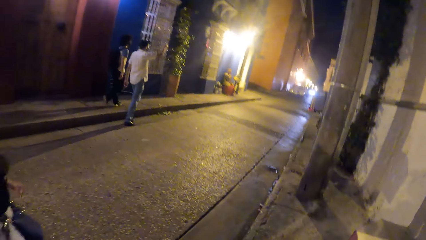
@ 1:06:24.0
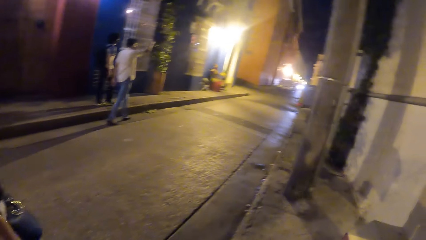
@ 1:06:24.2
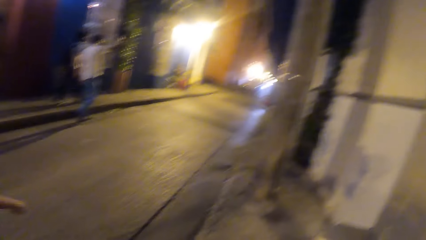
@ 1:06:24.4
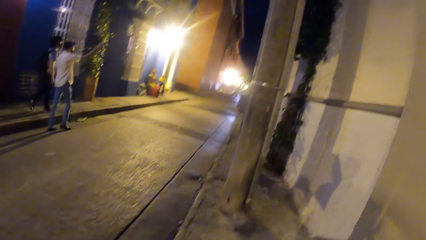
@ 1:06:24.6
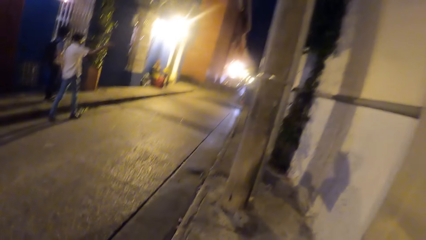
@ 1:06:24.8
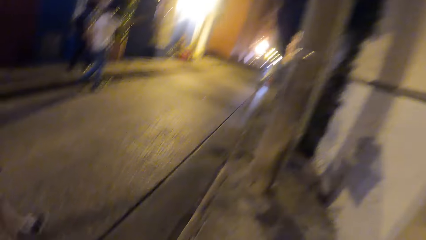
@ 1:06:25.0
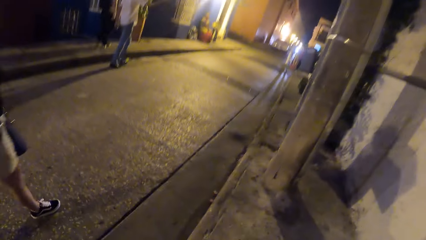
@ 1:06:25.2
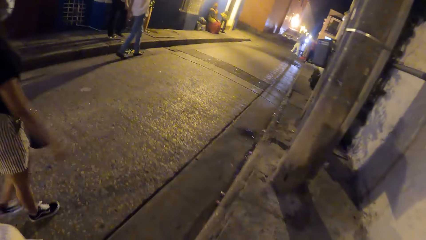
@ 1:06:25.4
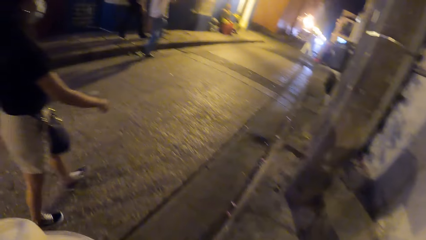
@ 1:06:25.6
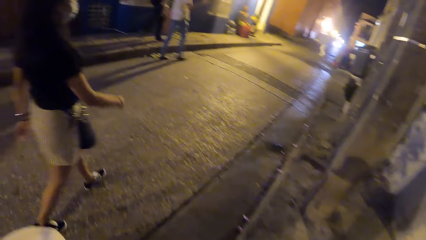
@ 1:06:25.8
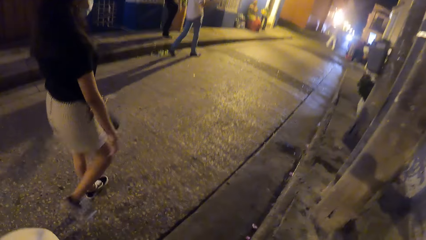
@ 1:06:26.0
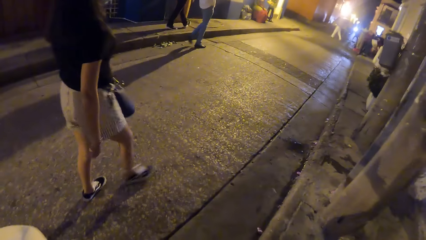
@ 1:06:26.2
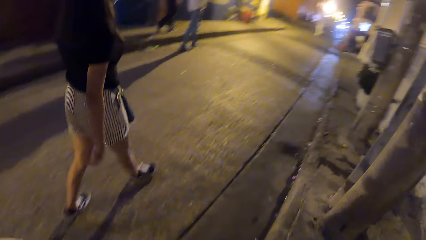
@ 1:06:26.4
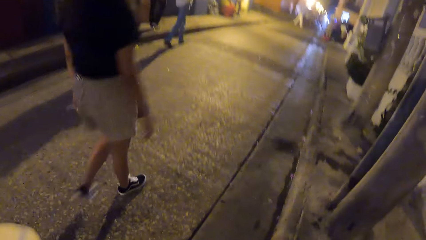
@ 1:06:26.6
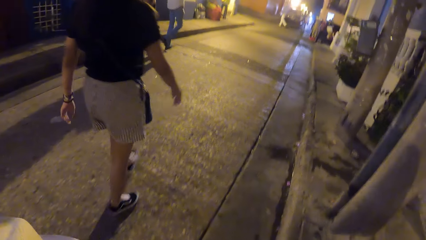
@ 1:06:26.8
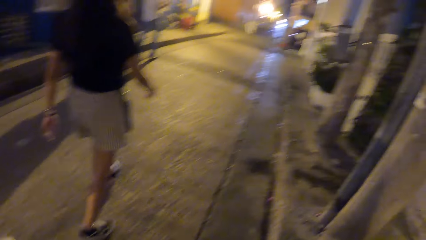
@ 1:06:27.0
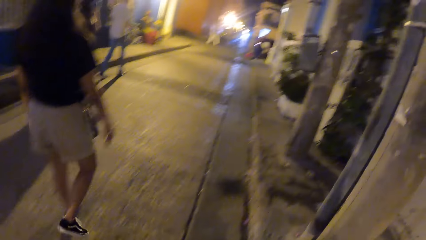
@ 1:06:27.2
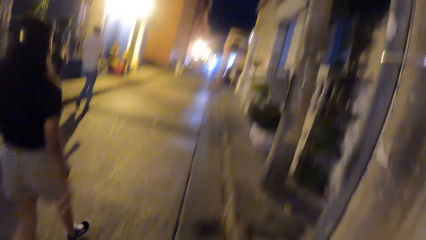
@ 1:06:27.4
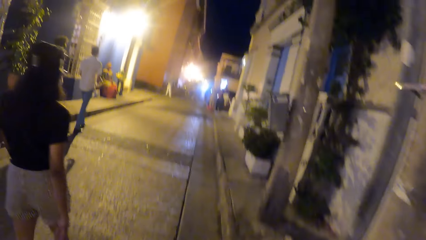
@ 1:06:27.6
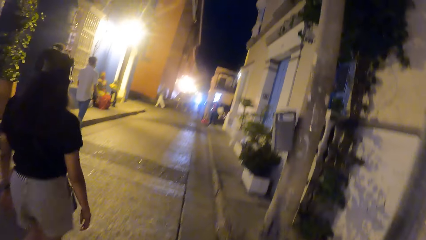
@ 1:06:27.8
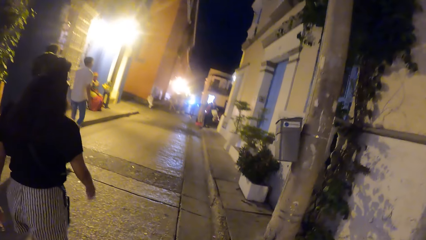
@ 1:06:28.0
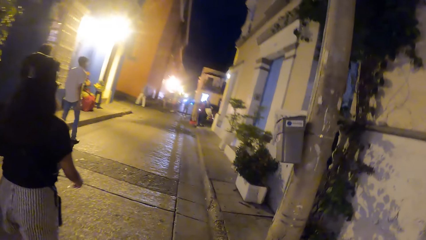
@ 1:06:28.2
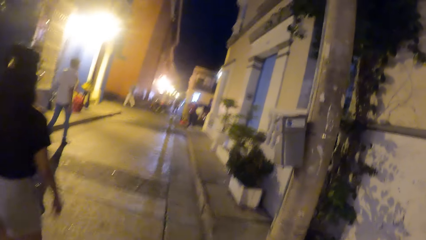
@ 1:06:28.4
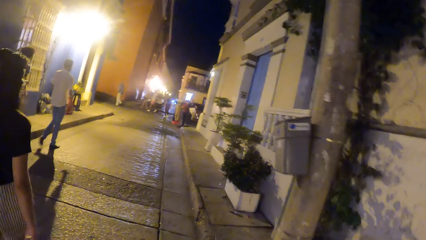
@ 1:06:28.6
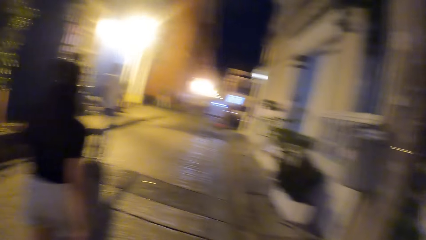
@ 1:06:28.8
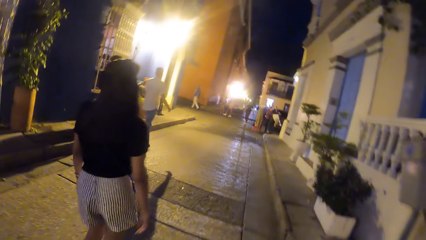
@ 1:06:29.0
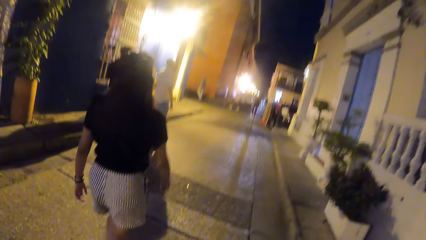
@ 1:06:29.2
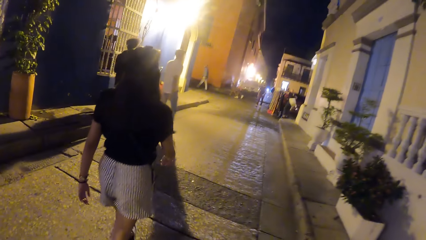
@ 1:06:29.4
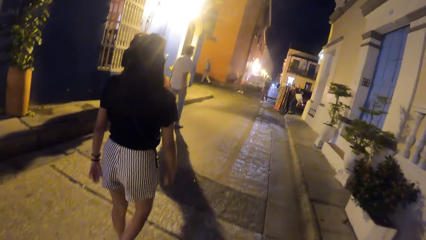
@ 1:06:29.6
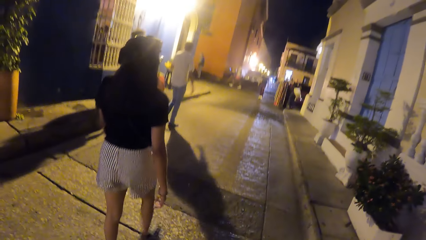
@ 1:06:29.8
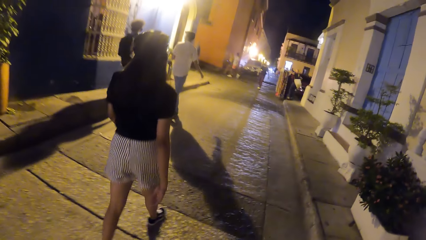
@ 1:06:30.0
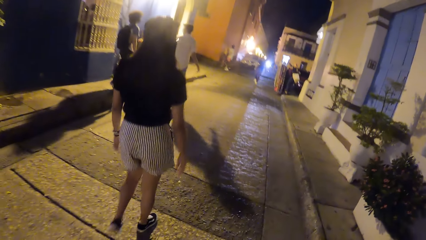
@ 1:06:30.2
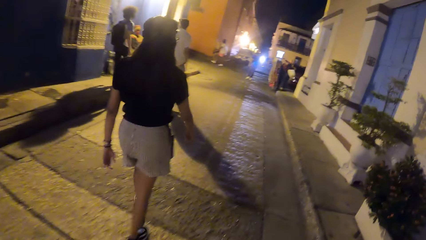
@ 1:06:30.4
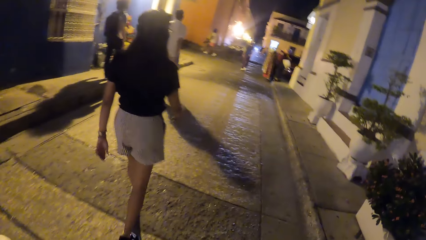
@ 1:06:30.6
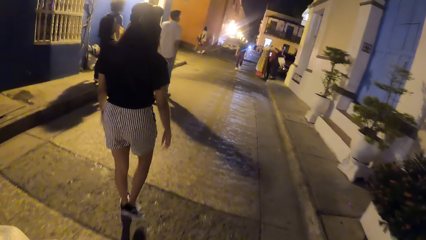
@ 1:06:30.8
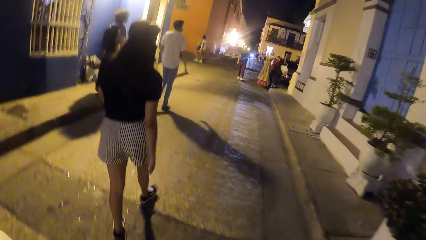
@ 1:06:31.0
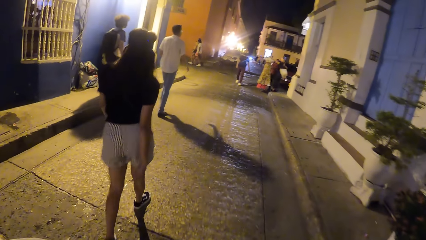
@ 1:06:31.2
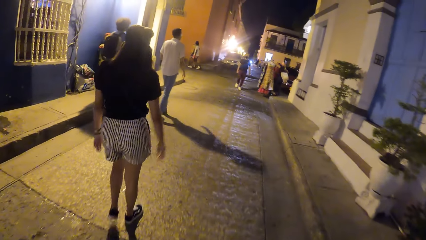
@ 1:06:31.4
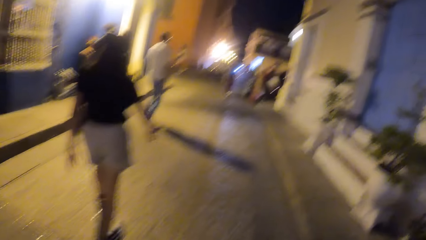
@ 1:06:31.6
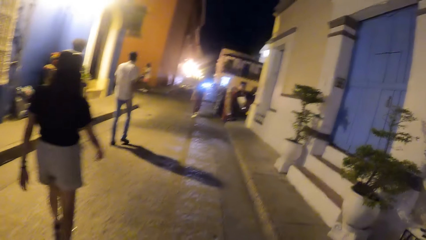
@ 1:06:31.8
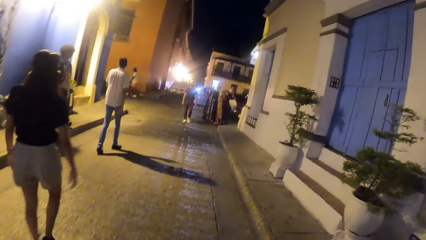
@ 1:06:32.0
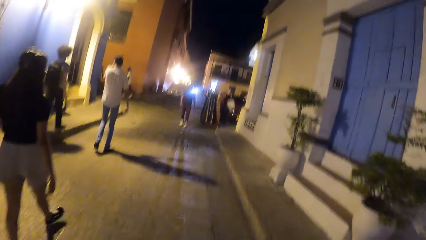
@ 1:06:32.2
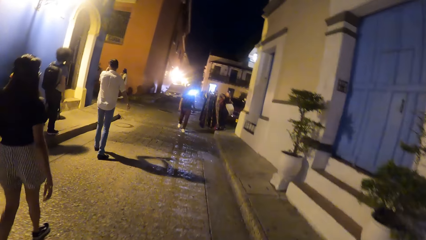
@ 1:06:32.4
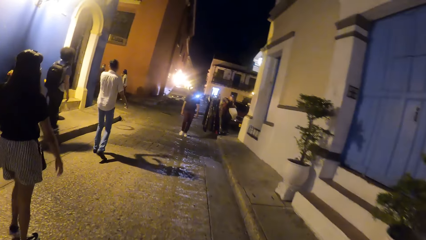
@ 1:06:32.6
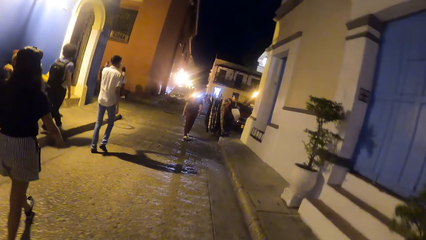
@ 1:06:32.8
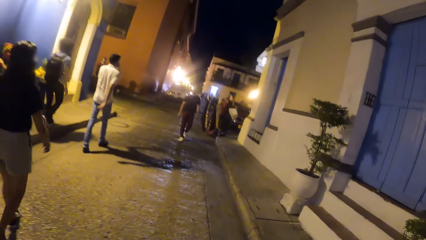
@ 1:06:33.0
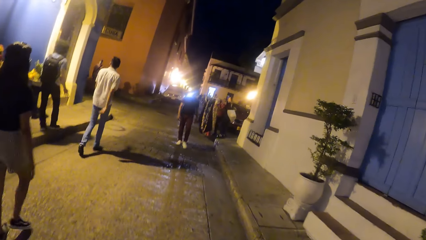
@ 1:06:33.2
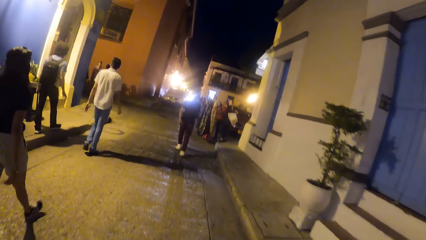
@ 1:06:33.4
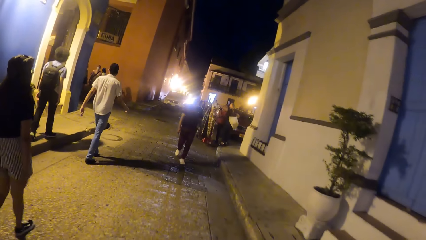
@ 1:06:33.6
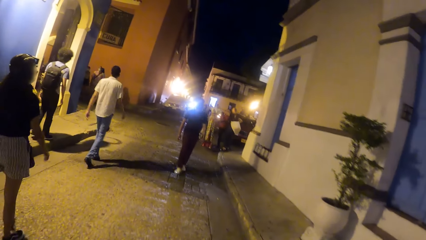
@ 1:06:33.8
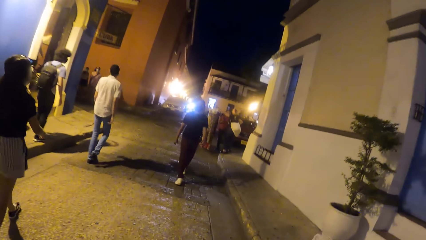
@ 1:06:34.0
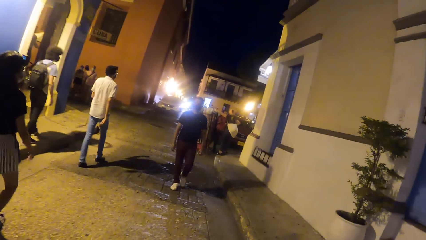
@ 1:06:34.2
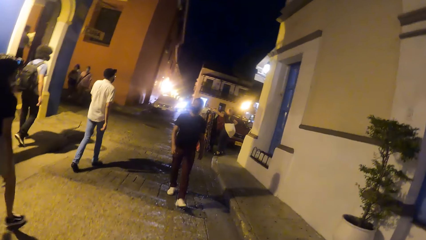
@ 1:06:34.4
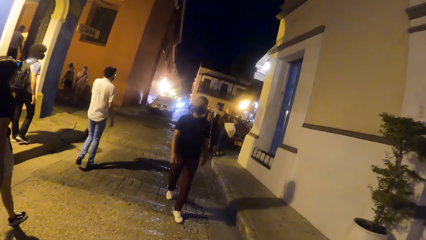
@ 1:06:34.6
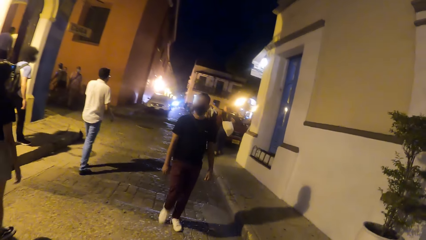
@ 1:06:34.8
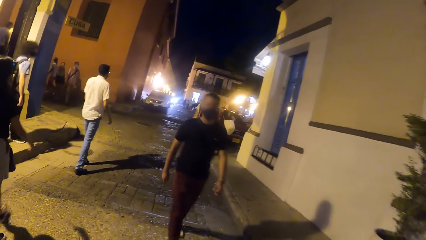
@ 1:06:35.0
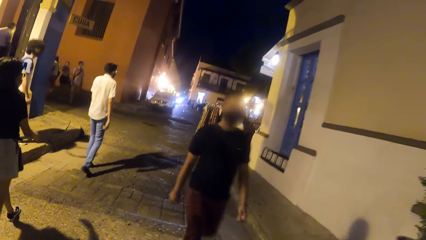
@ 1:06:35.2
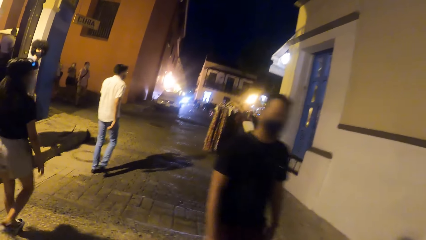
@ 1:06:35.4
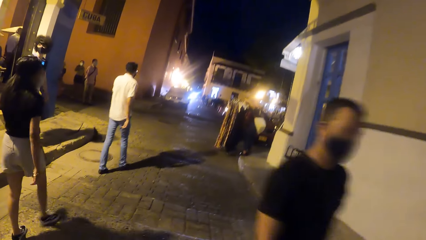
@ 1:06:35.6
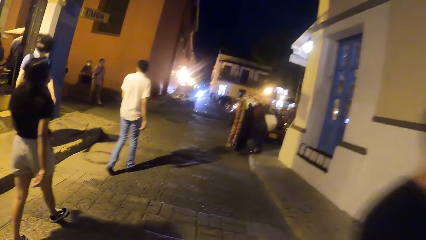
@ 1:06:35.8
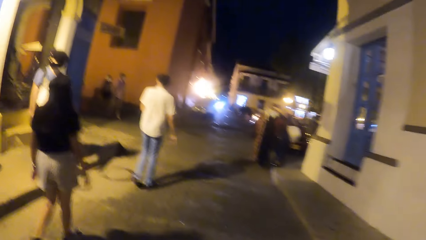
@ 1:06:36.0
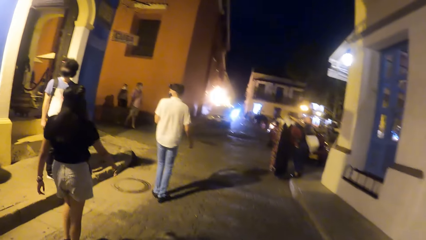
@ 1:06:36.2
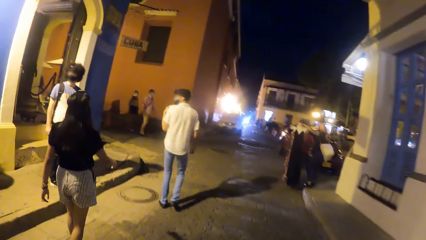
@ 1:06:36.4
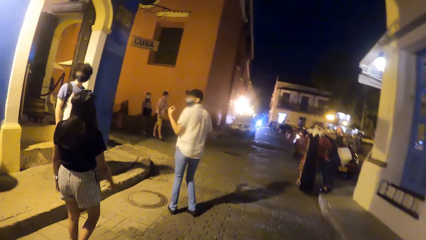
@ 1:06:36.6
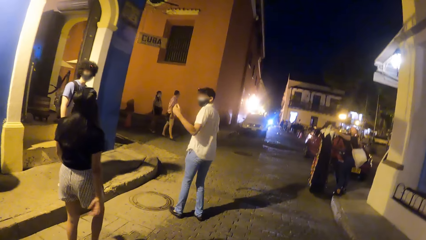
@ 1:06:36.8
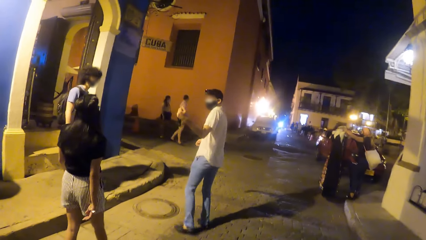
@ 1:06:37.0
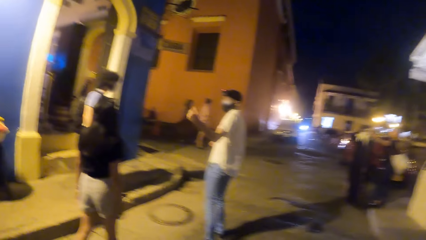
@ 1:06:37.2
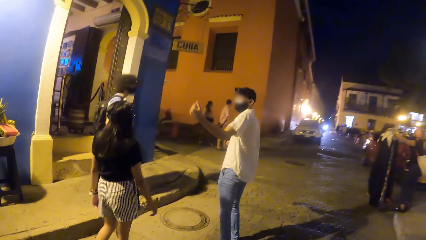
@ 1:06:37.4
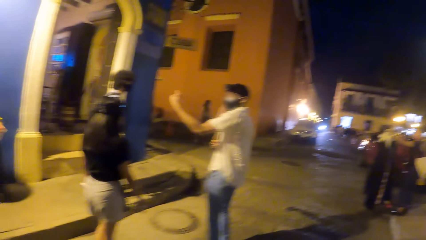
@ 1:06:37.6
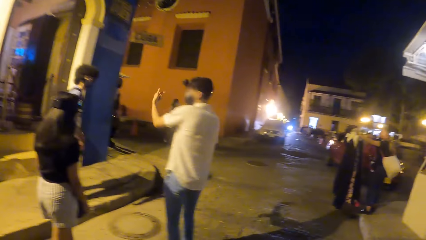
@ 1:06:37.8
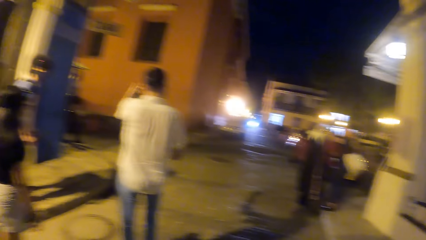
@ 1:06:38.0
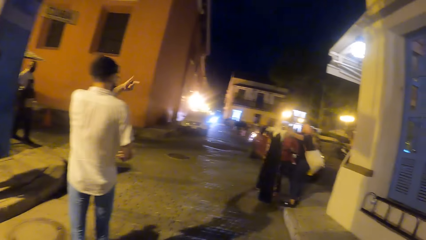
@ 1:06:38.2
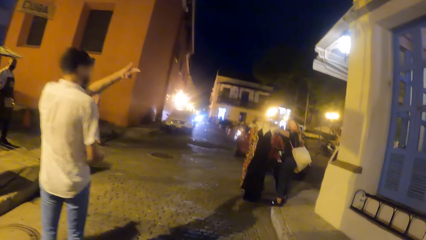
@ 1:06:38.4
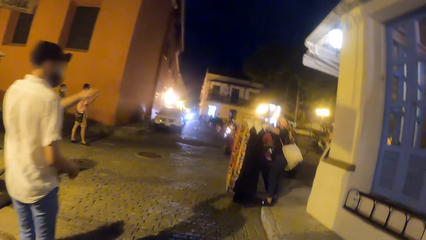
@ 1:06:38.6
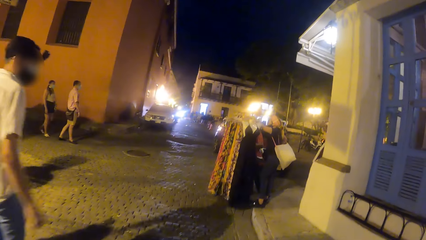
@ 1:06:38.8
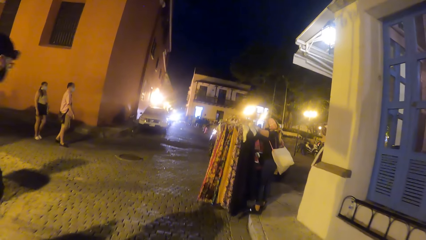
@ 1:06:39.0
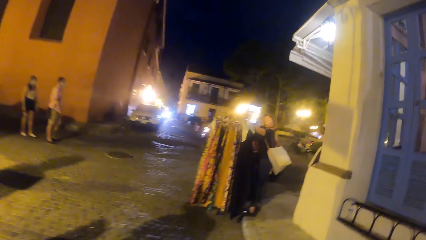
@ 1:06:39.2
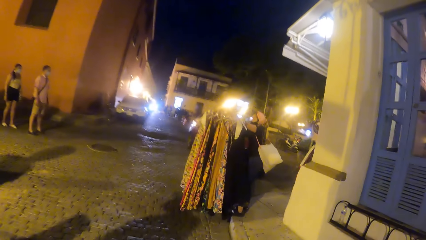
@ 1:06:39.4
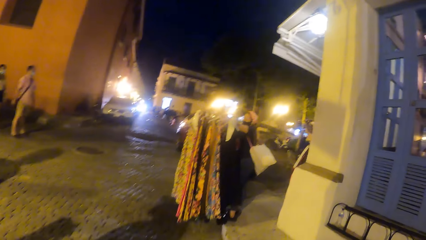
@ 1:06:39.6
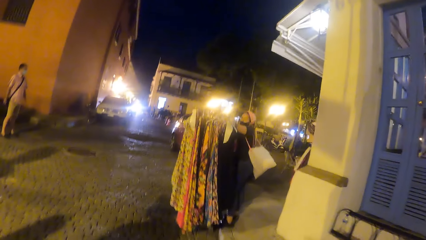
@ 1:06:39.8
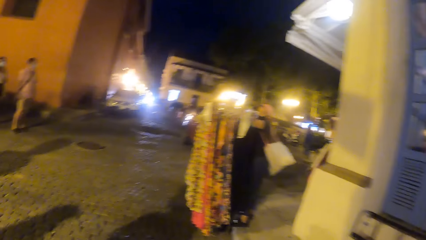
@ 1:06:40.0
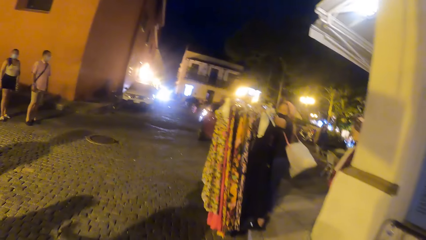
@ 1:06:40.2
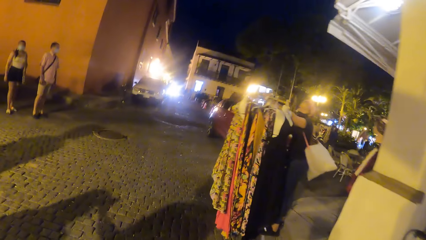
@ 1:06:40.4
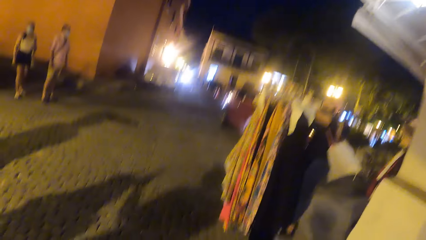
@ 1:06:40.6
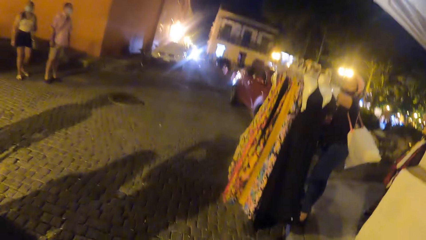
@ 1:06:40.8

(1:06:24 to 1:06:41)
The camera wearer looks around. The woman walks past the camera wearer. The camera wearer walks on the road. A man walks past the camera wearer. The camera wearer walks on the road.
